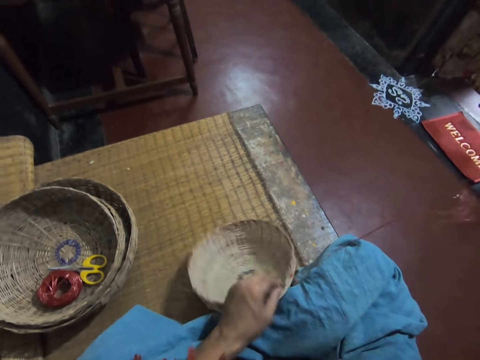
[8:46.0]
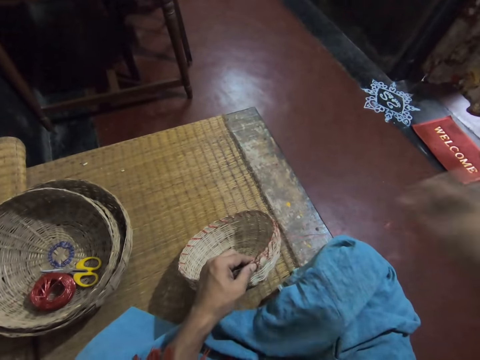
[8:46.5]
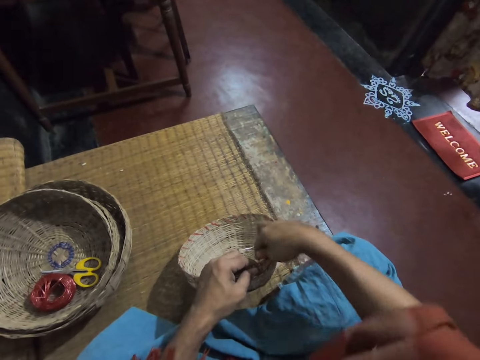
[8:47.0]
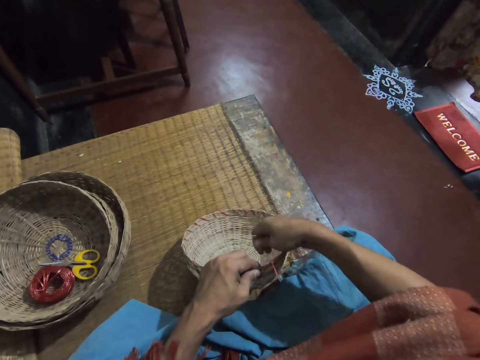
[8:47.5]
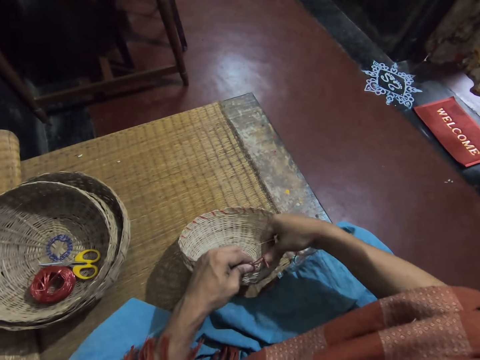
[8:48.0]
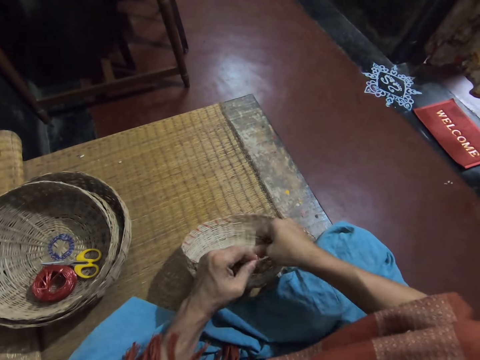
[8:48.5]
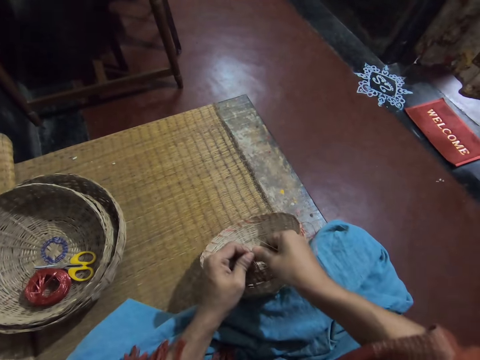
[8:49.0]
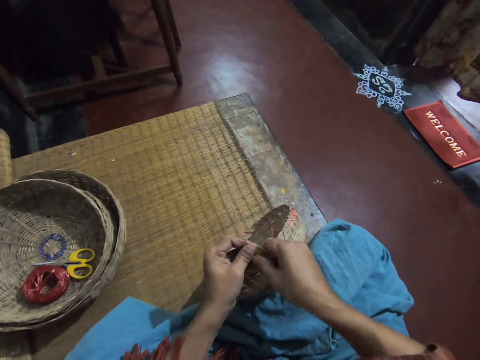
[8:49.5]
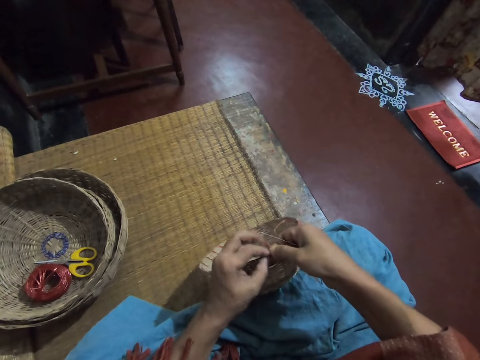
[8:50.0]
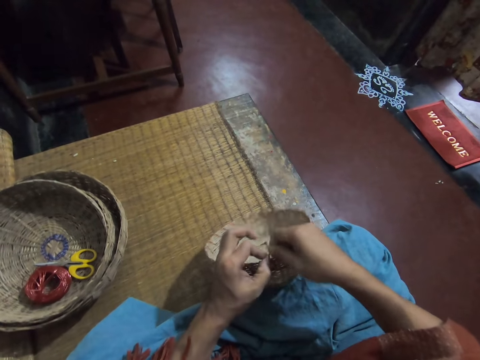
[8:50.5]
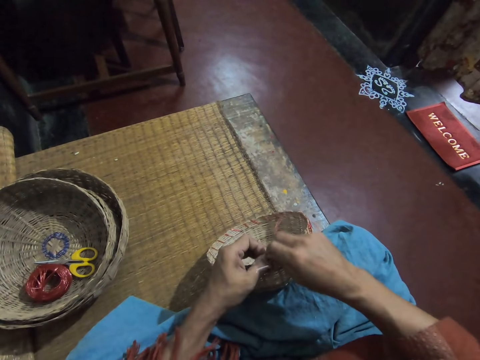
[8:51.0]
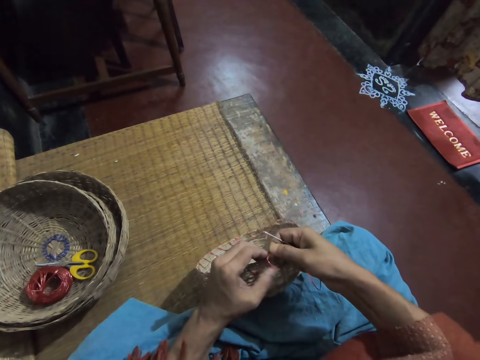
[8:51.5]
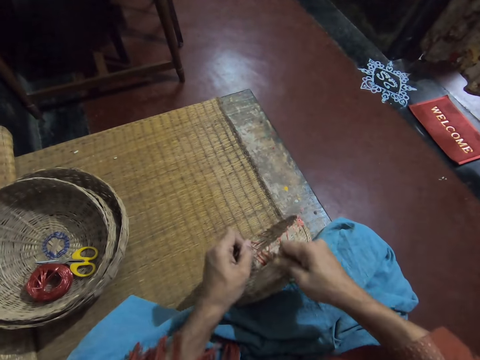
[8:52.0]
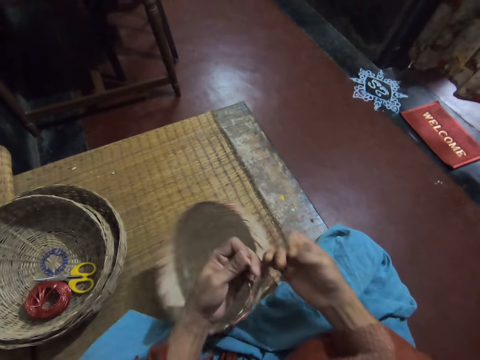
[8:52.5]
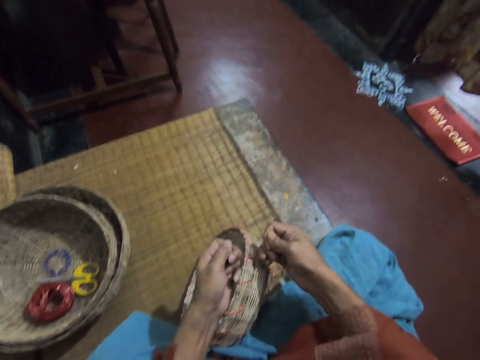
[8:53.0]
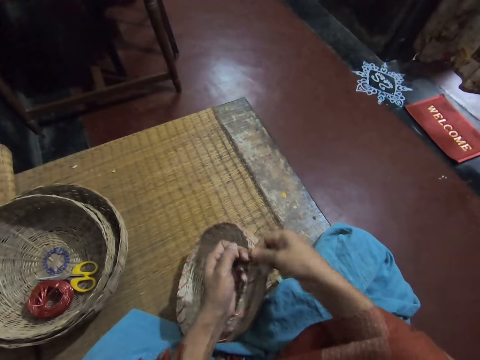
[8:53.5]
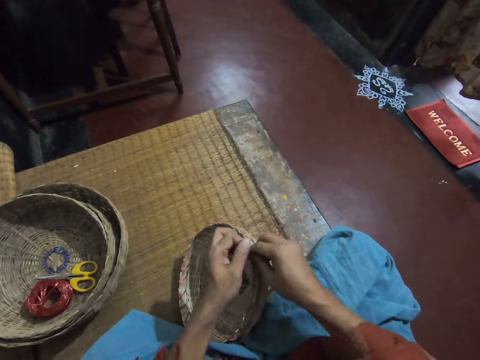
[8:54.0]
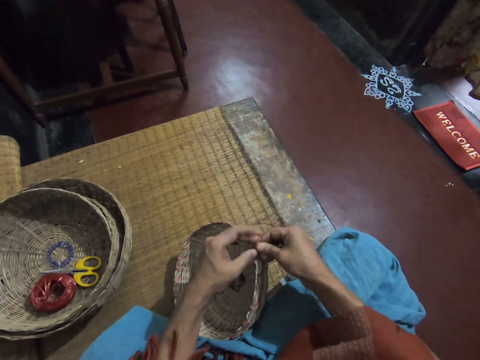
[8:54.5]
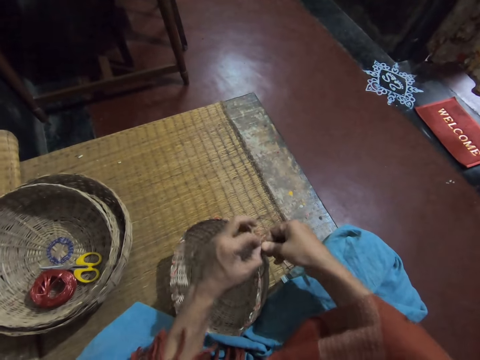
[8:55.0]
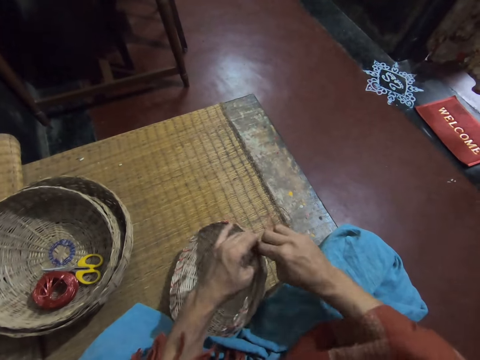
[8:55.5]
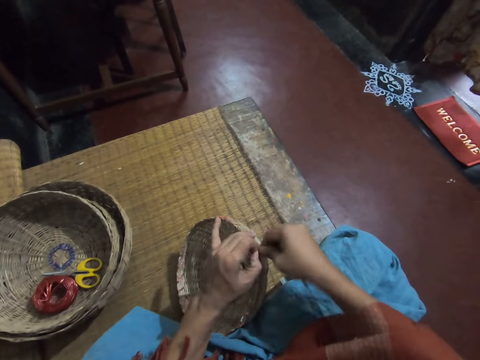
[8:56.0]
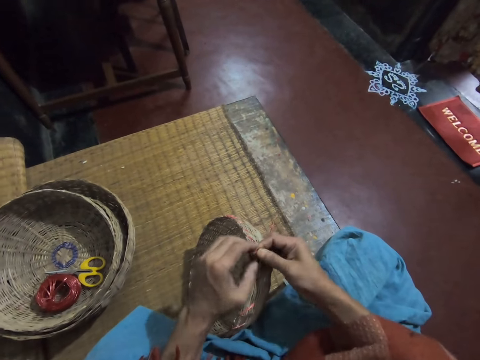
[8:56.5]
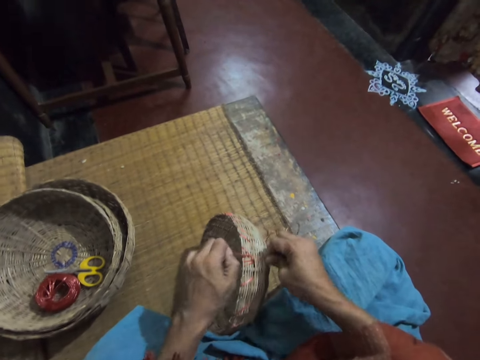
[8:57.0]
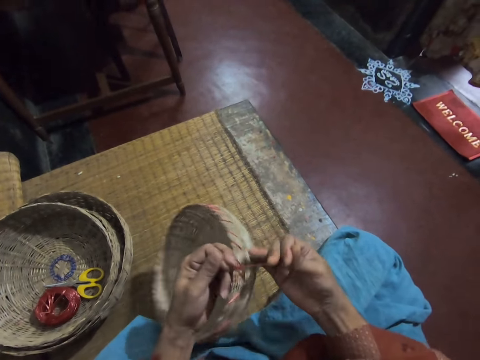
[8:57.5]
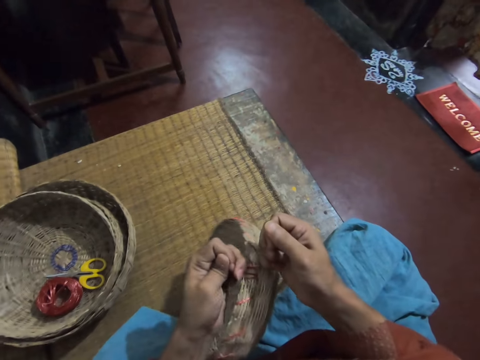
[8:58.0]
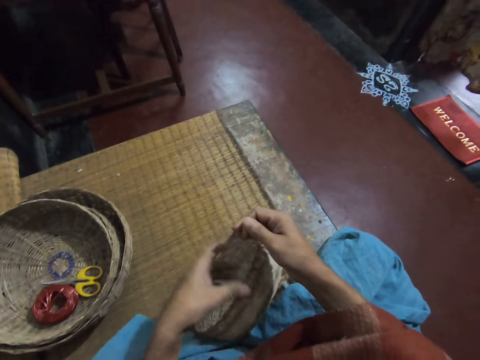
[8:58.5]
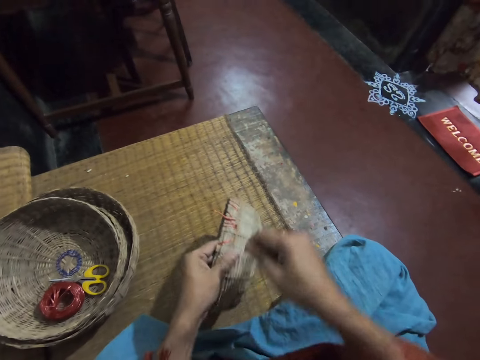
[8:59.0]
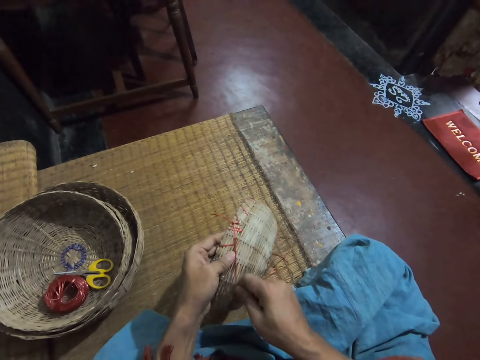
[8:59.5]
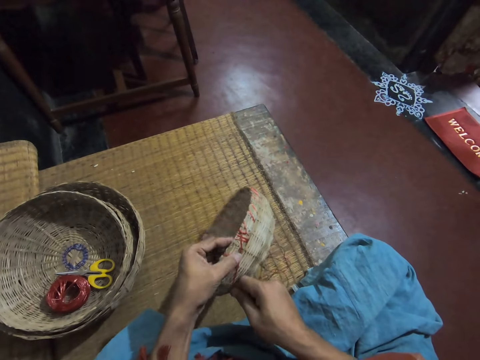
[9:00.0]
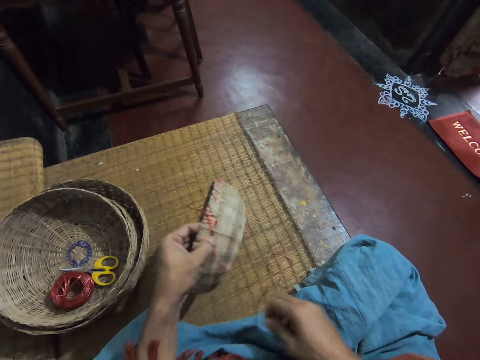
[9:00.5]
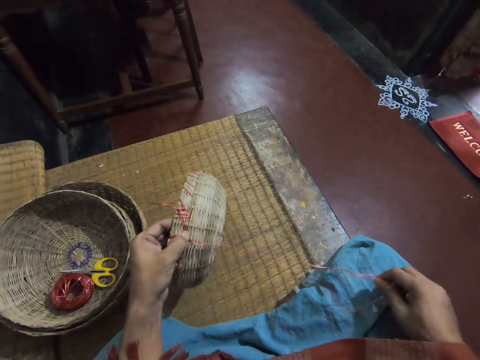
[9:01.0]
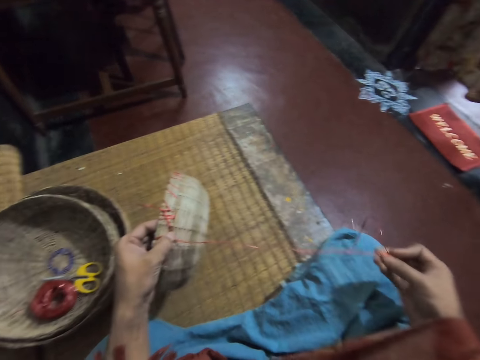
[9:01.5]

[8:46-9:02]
The camera wearer adjusts the straw. They tie the wire firmly. They adjust the needle with straw.

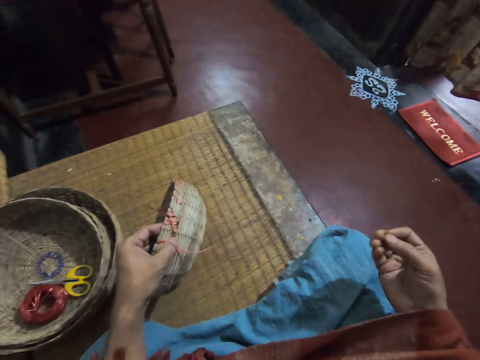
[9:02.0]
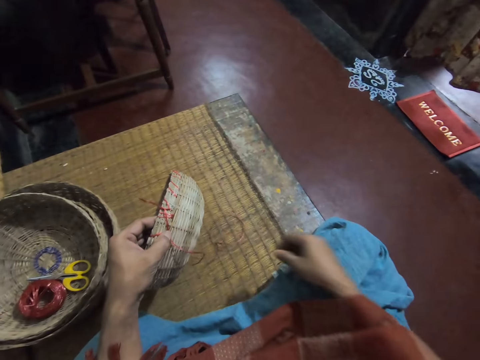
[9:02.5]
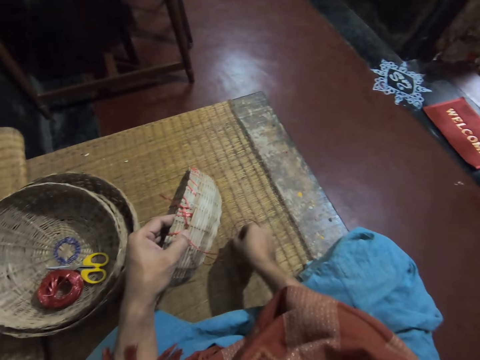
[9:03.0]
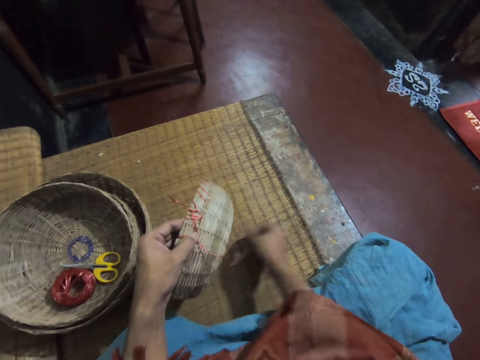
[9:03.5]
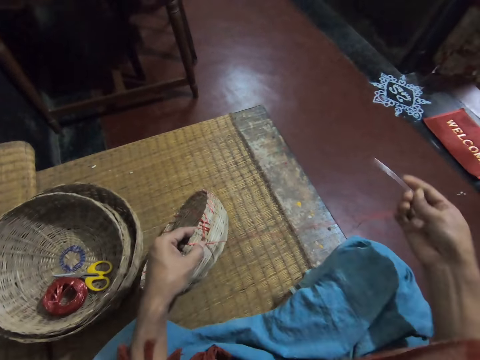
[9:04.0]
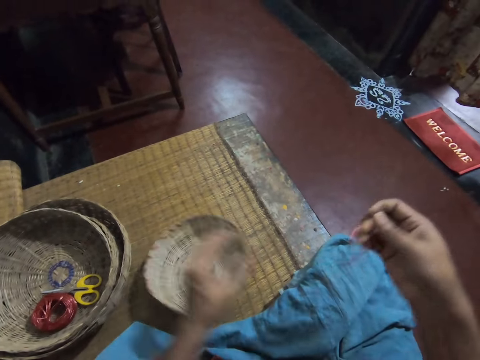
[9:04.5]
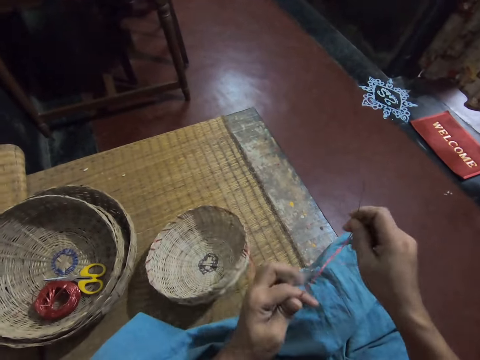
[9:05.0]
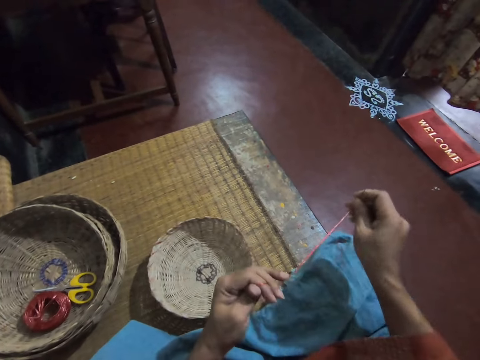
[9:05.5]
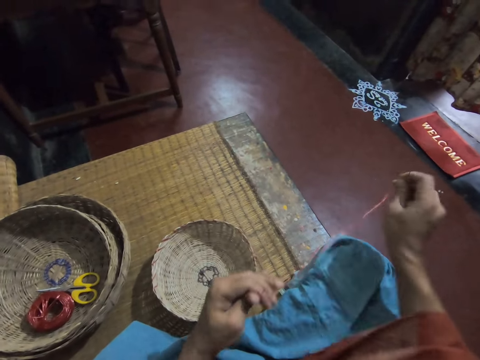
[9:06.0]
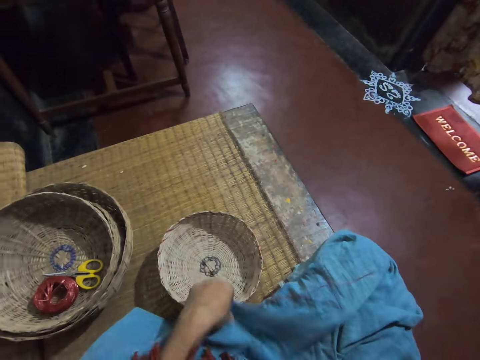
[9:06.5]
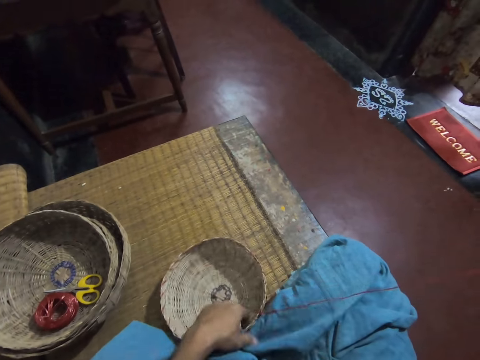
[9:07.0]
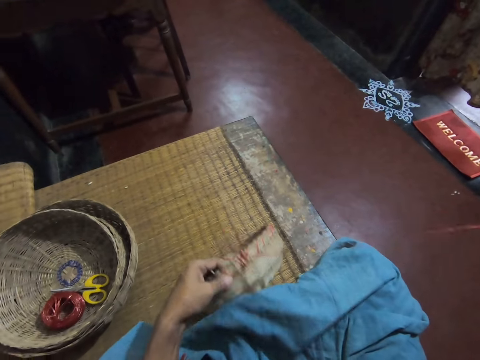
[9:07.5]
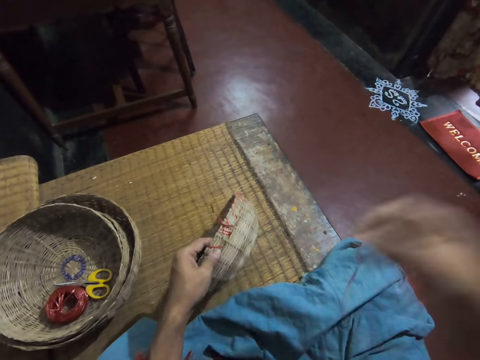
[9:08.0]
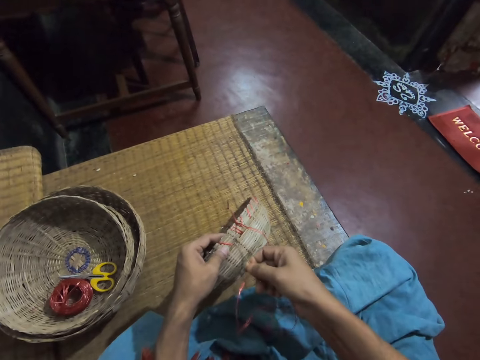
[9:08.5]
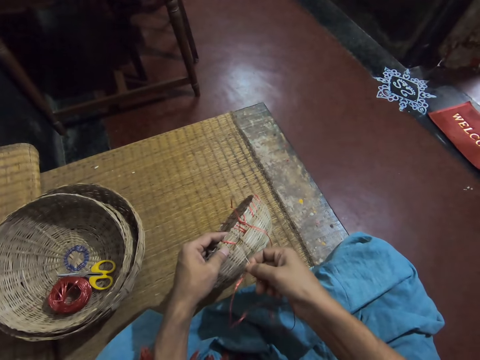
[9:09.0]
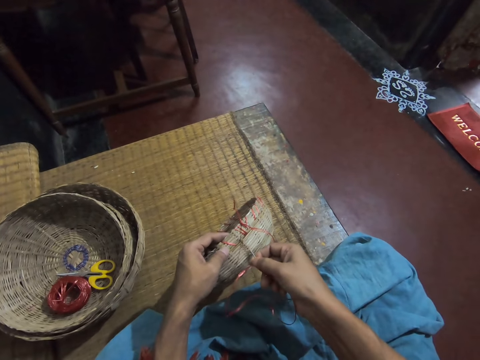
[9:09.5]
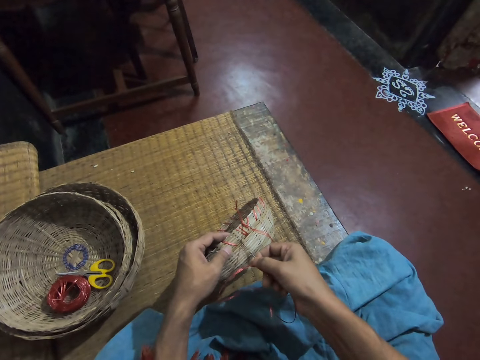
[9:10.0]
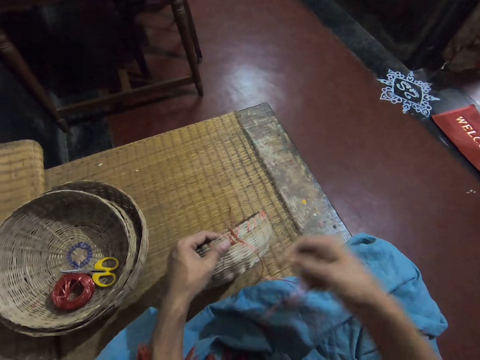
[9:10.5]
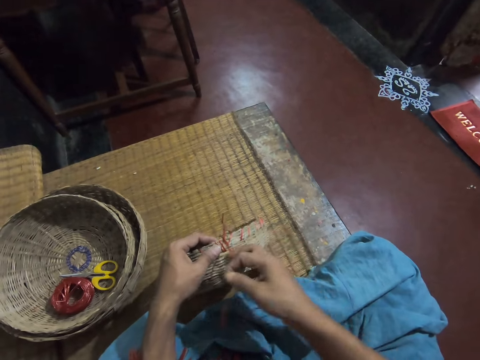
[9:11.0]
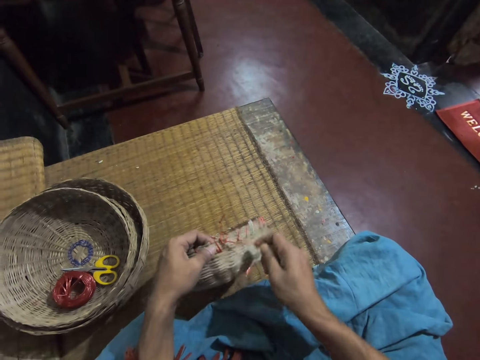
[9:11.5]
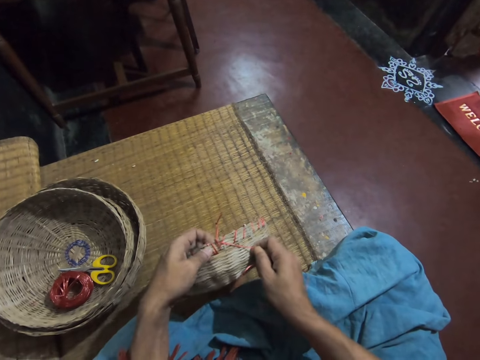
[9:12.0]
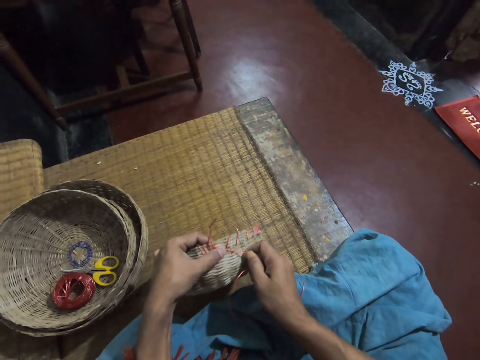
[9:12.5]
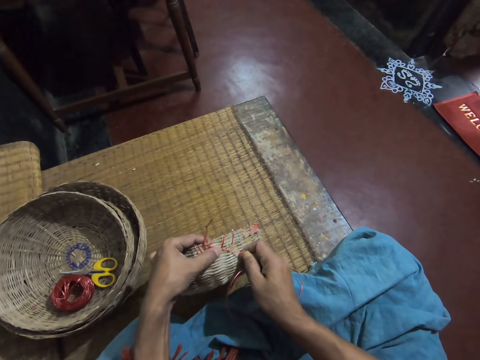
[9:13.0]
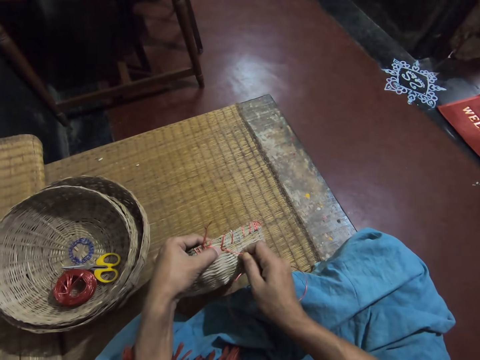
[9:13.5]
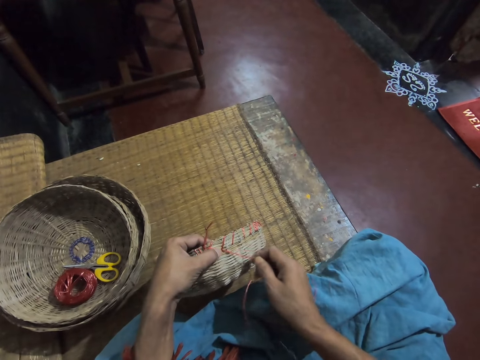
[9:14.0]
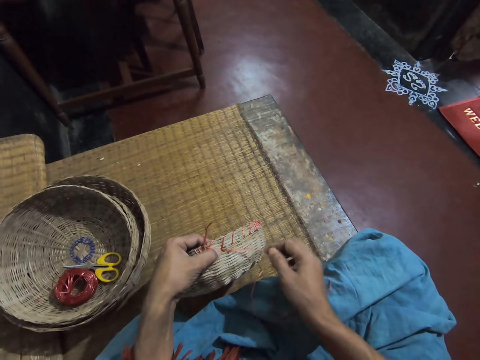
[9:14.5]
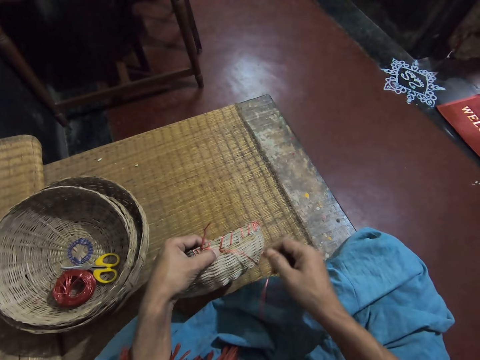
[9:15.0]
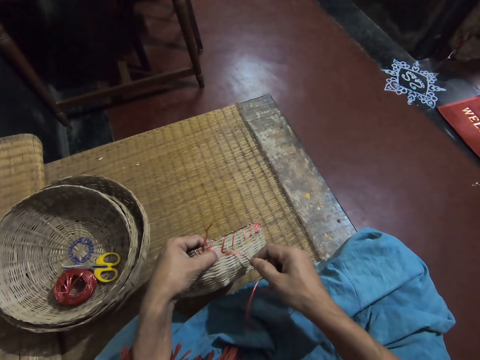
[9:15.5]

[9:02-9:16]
The camera wearer picks up the pin or needle with straw on the mat with their right hand. They adjust the needle with straw. They carry the basket on the mat with their left hand. They adjust the needle with straw.
